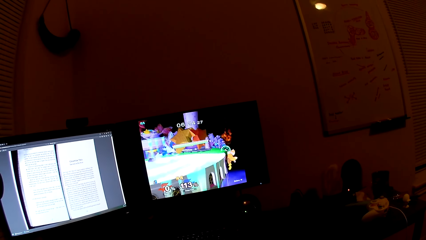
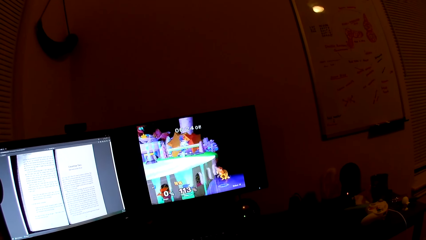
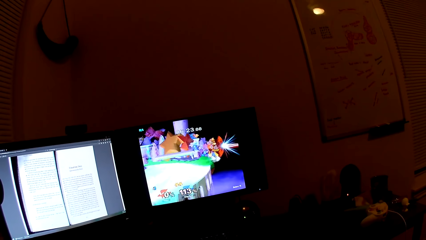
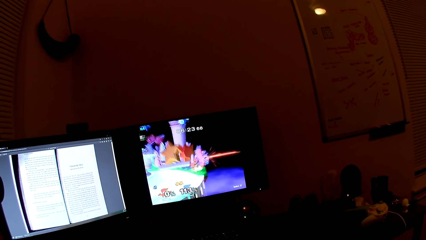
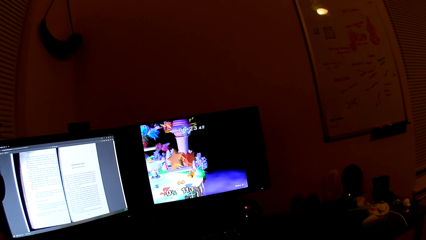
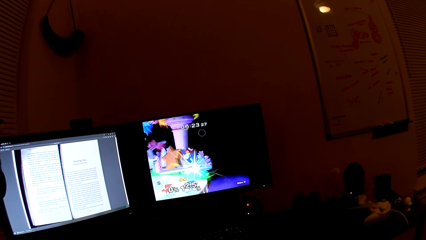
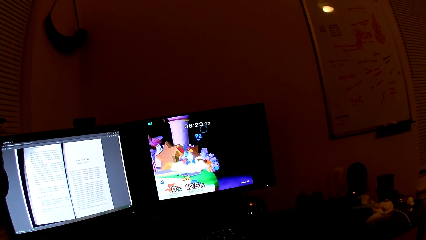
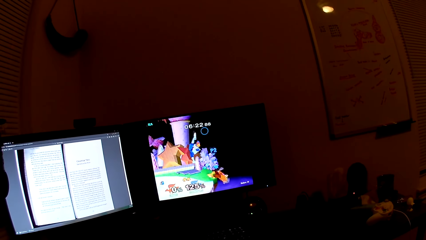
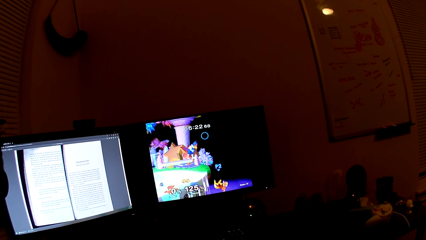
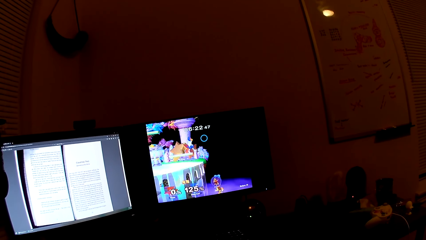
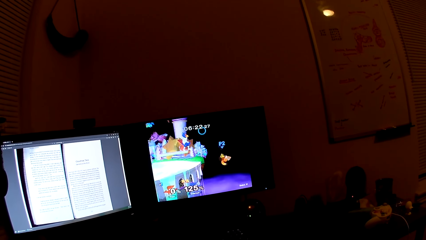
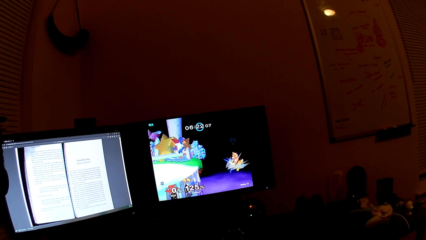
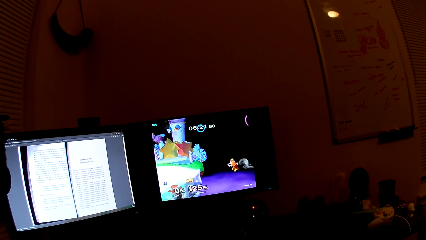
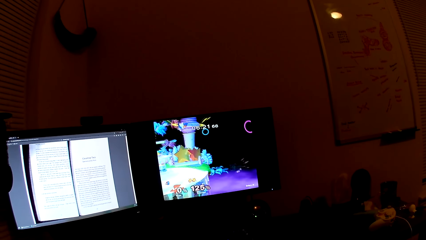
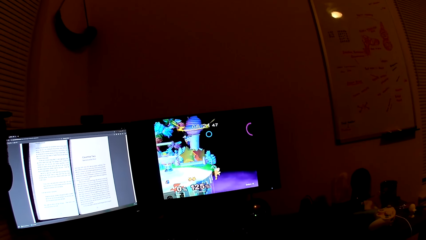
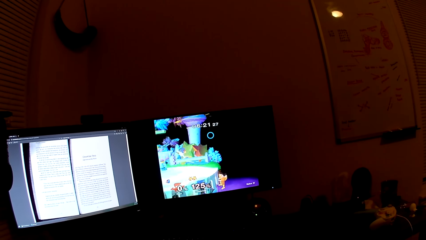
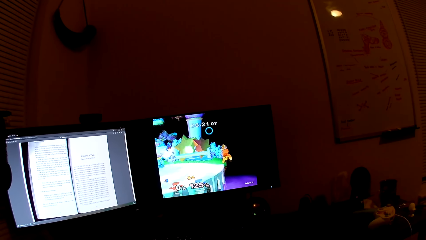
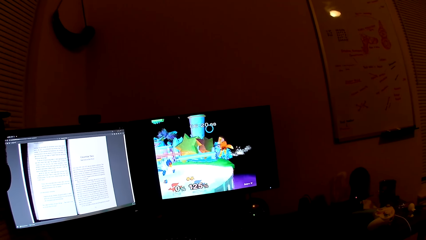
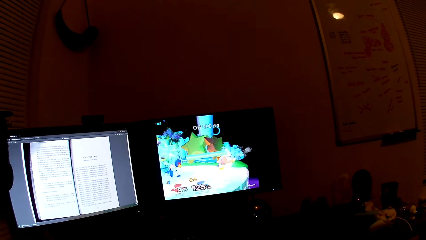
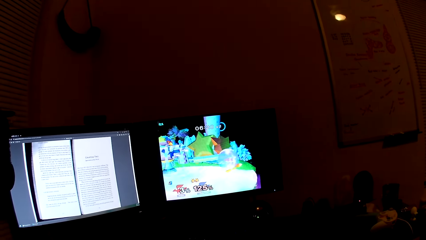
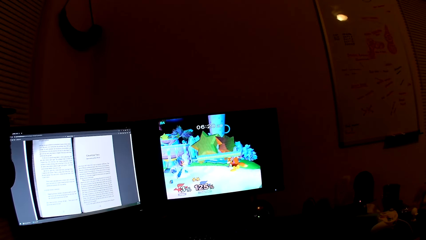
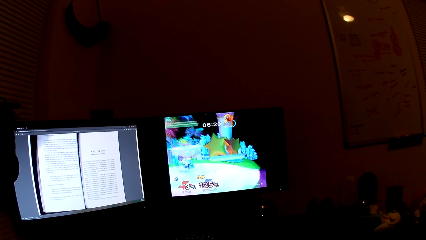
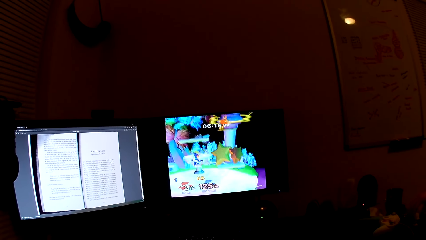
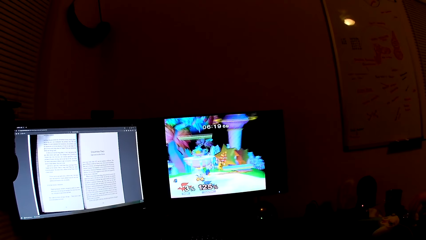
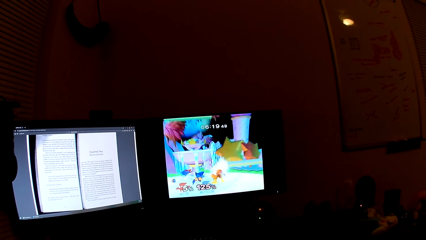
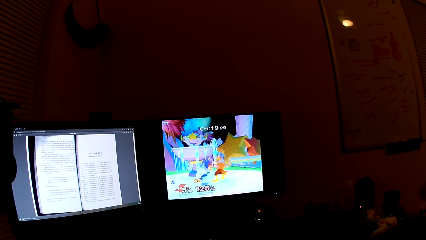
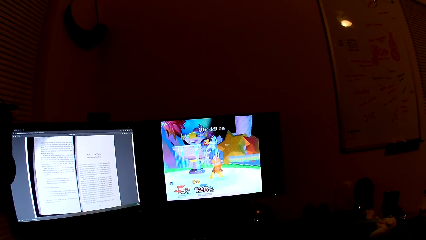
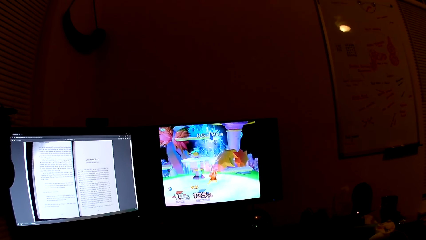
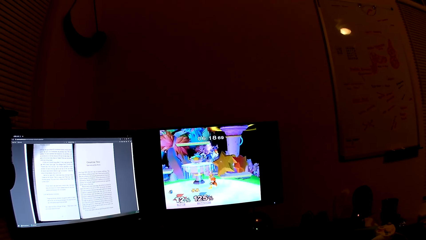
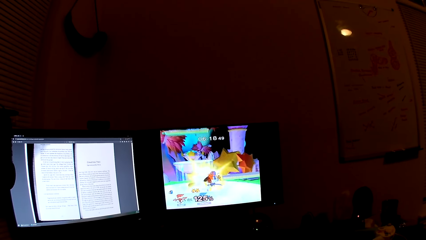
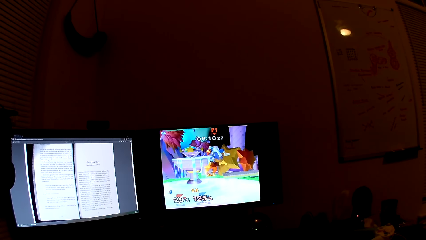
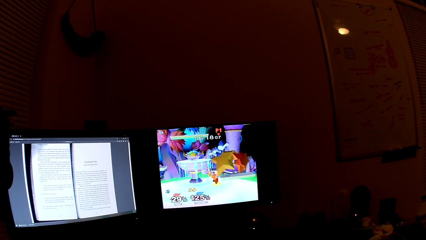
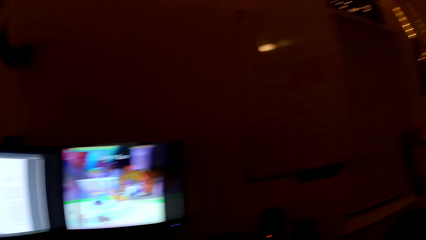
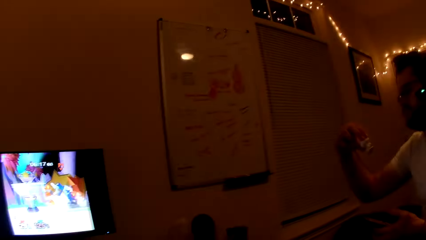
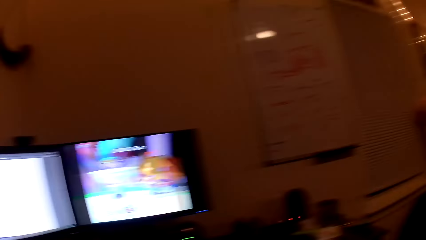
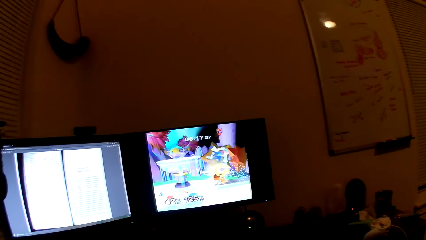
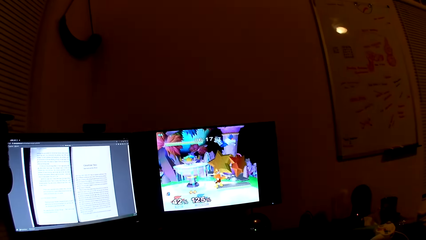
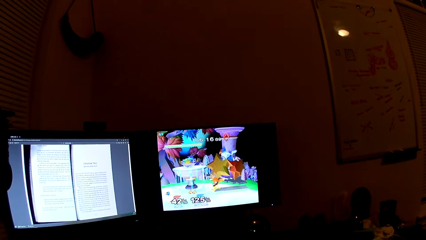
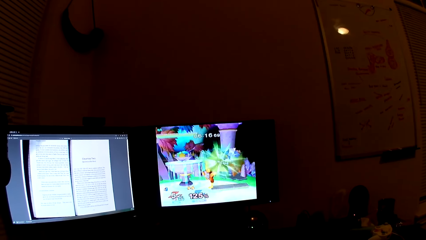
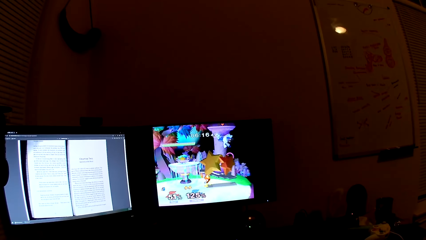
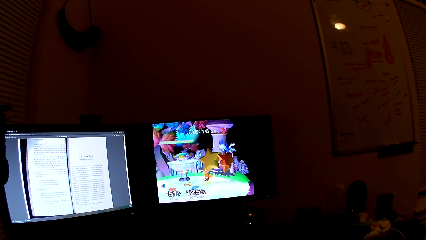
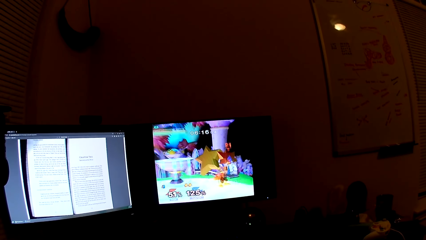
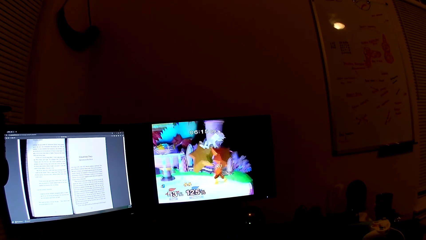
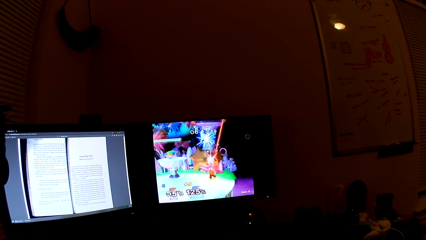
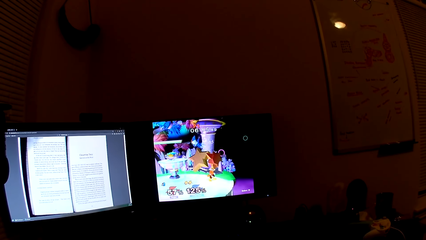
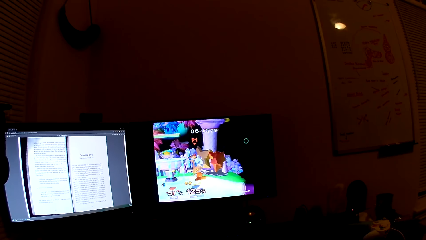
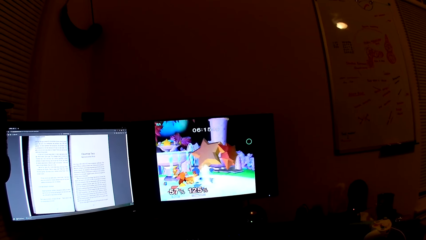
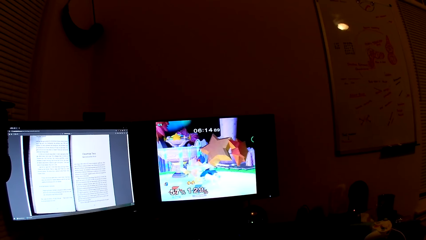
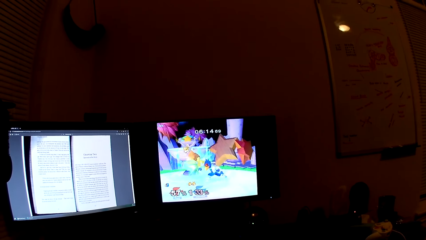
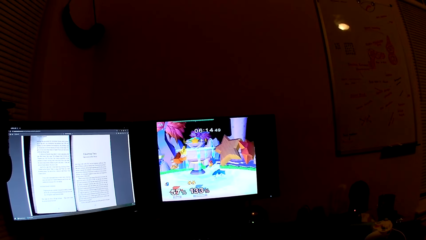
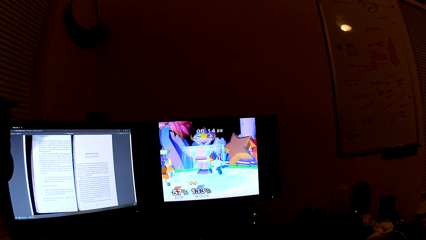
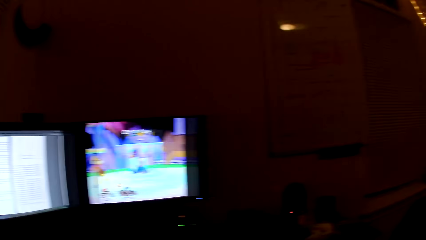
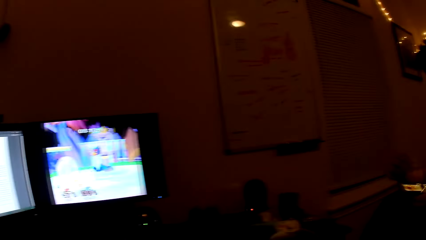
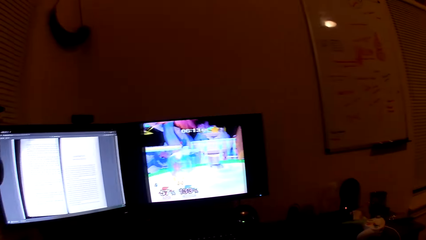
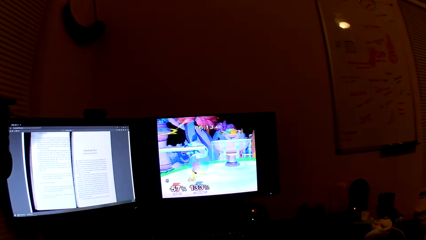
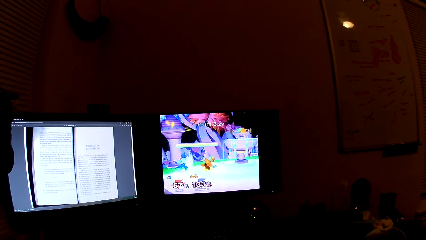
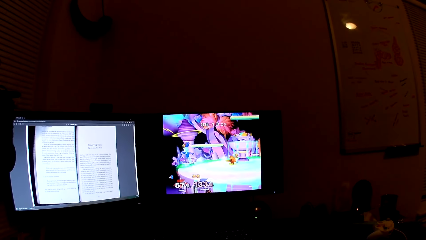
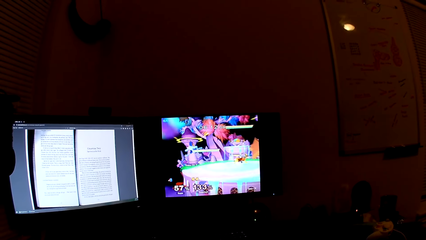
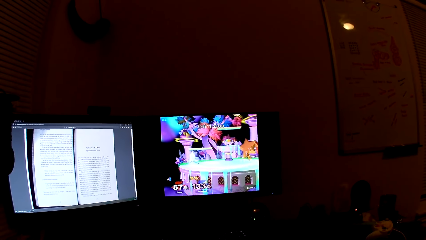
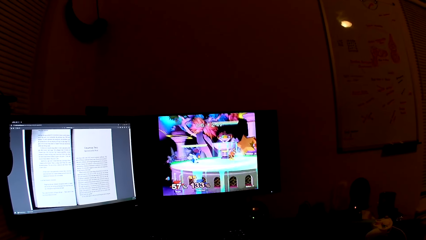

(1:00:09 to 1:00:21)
The man holds a gadget up with his right hand.

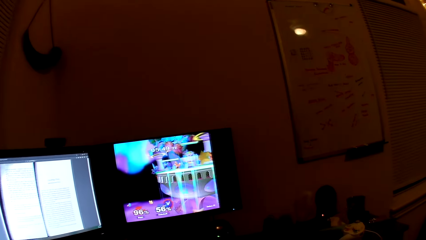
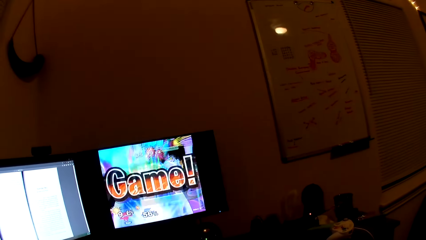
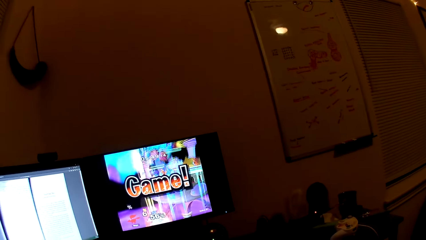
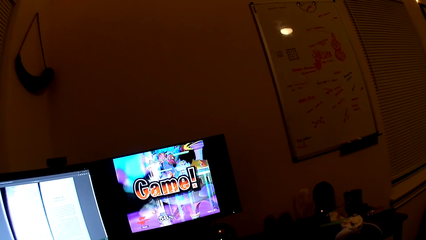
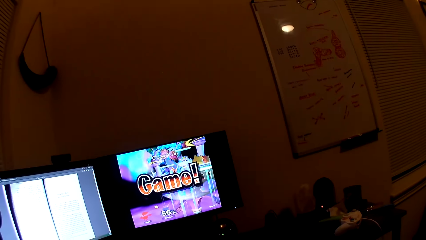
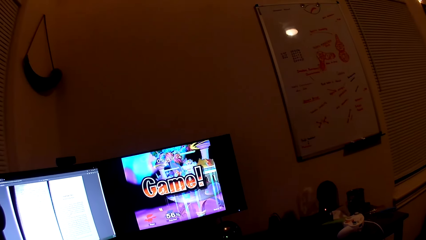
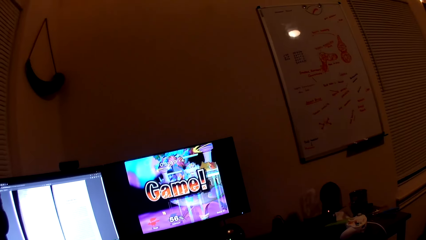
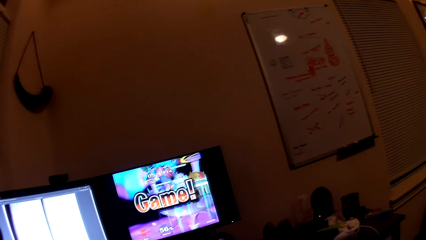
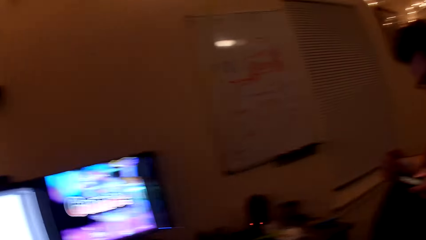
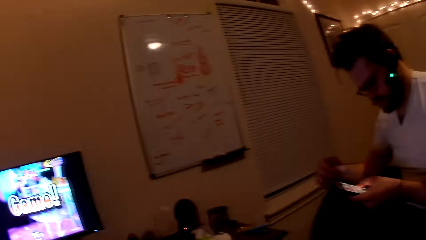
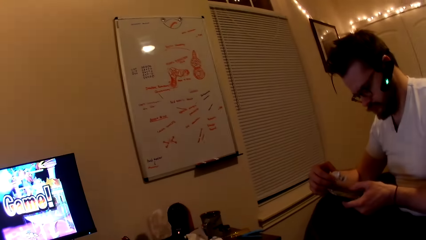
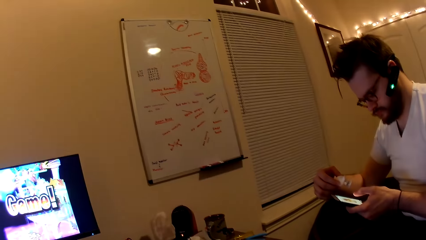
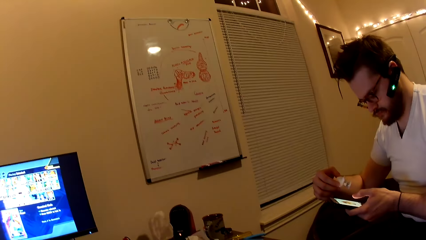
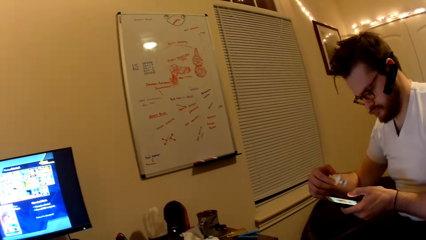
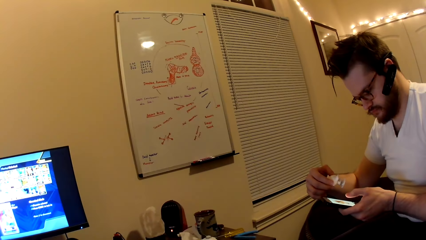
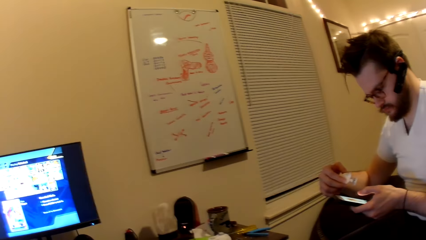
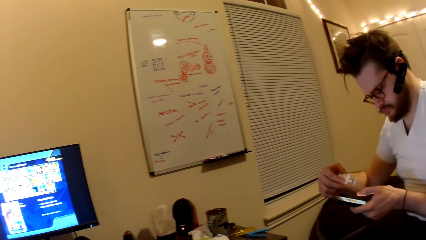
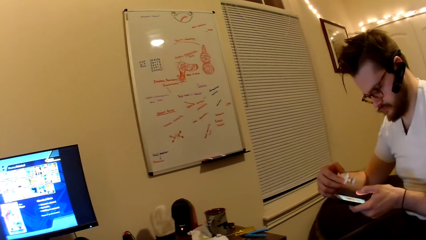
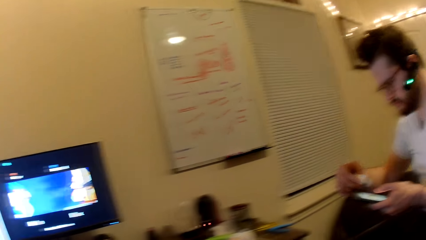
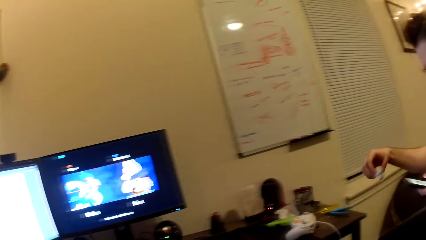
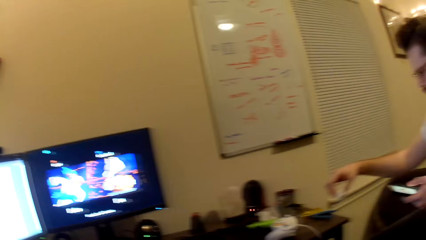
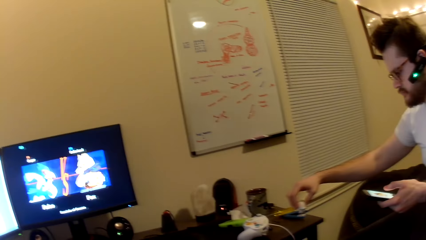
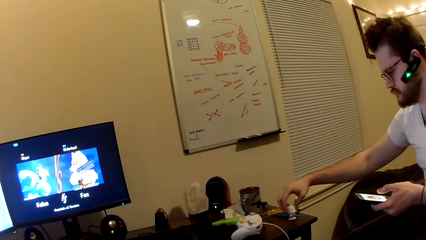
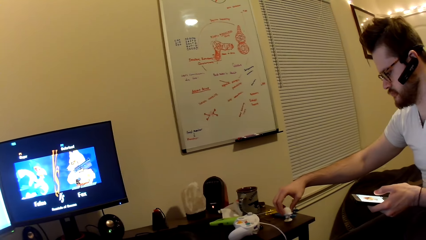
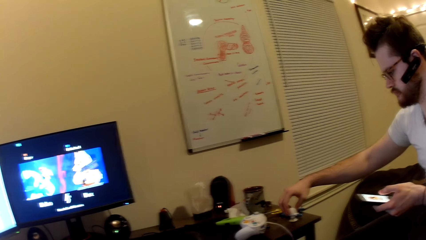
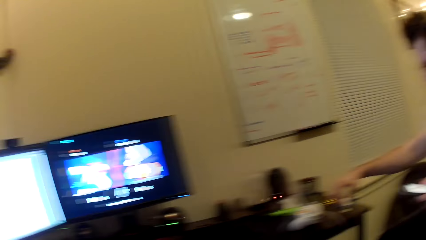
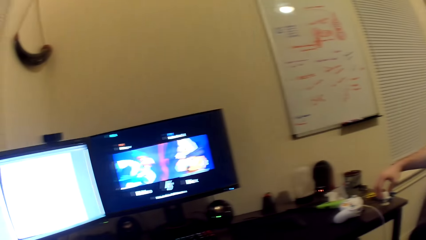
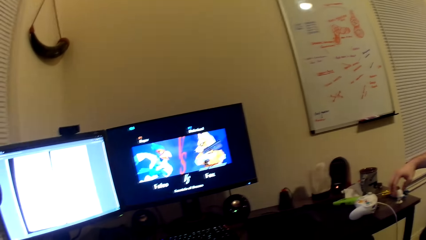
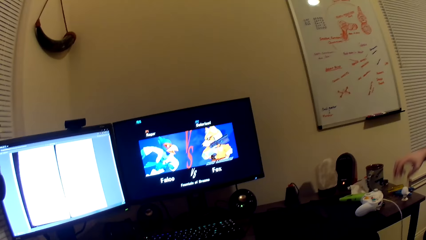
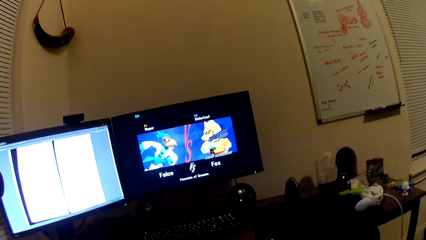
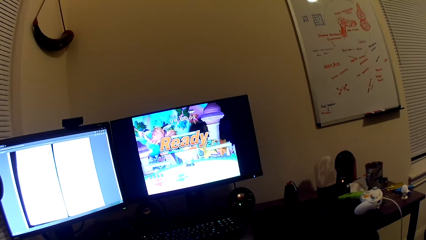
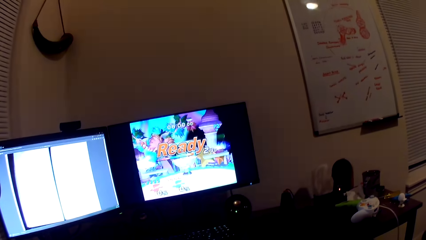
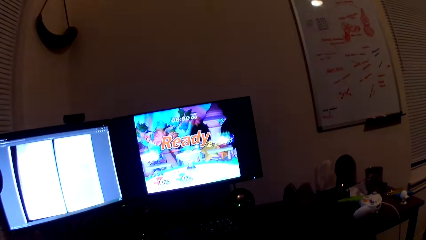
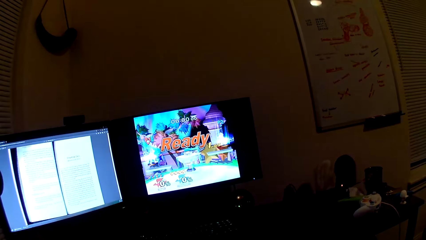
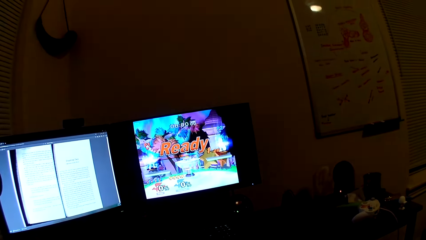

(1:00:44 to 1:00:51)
The man holds the gadget in his right hand, holds the phone with his left hand, presses the phone with his left hand and operates the phone. The camera wearer looks at the man. The man drops the gadget on a stool with his right hand.
